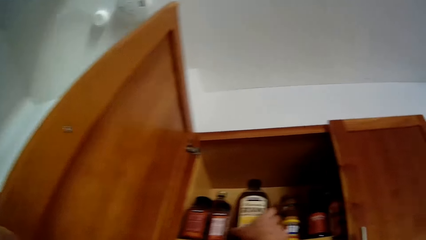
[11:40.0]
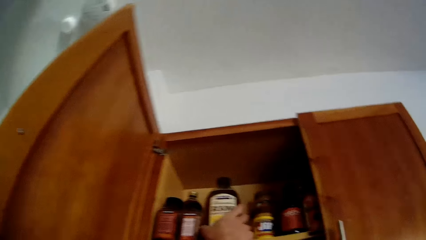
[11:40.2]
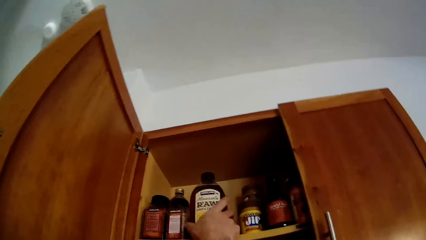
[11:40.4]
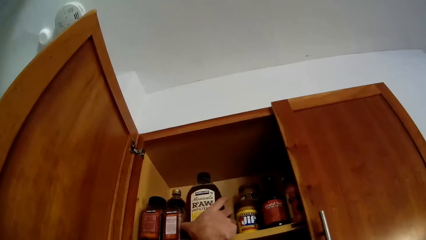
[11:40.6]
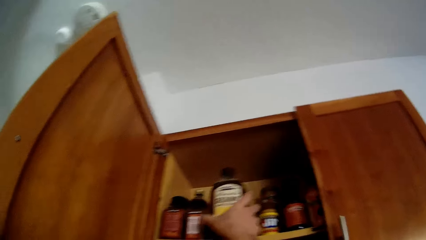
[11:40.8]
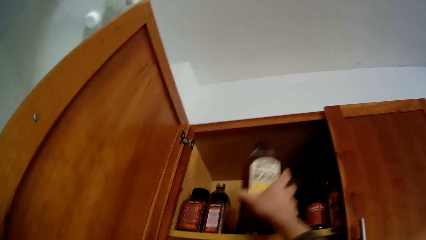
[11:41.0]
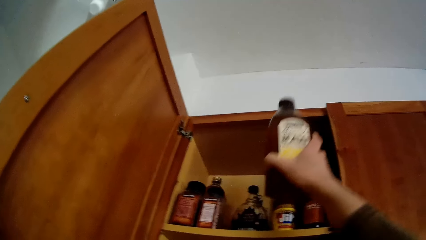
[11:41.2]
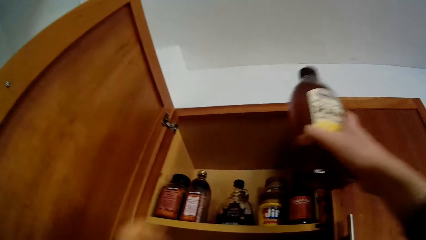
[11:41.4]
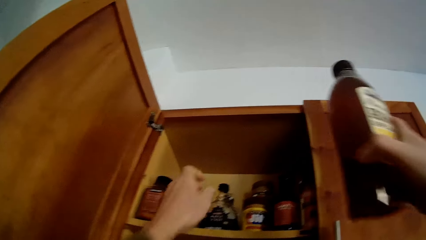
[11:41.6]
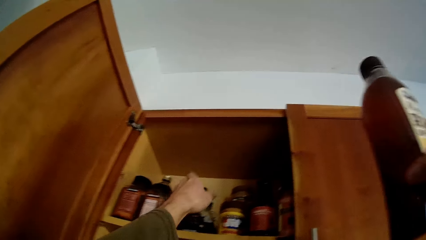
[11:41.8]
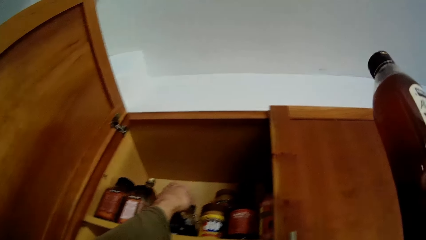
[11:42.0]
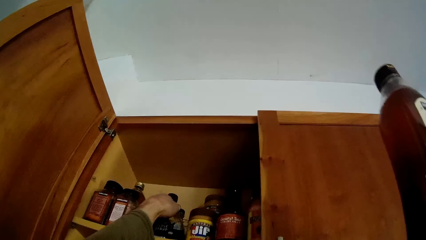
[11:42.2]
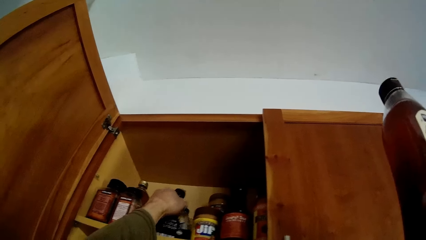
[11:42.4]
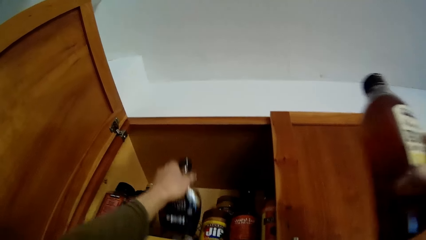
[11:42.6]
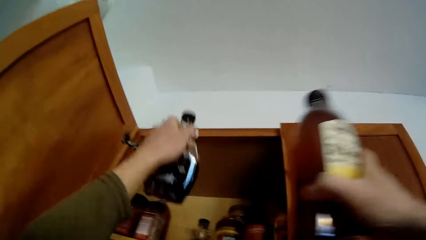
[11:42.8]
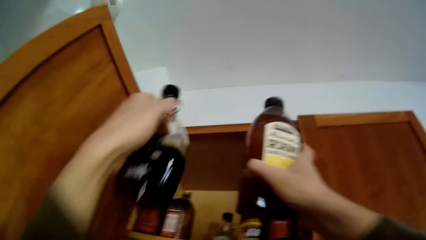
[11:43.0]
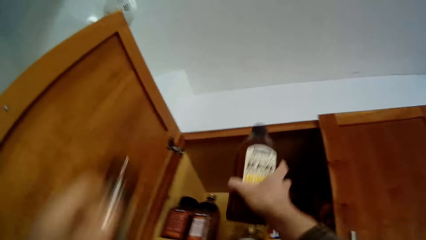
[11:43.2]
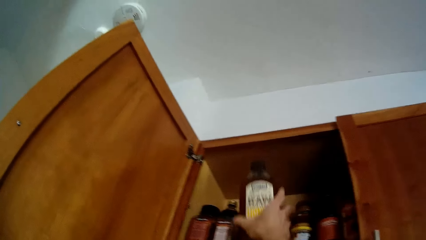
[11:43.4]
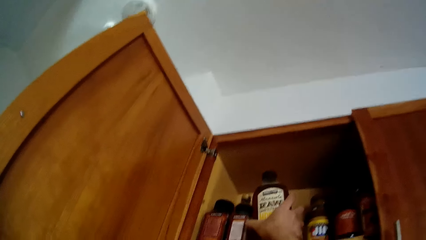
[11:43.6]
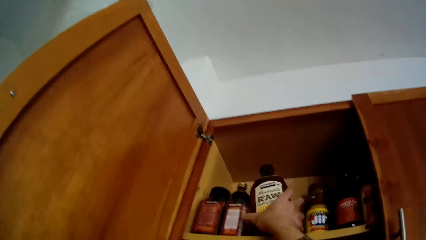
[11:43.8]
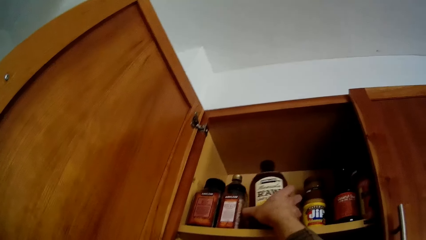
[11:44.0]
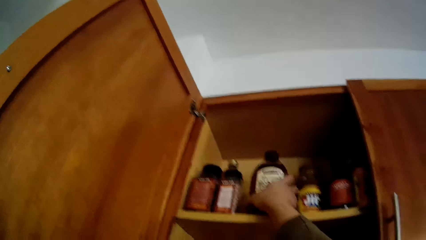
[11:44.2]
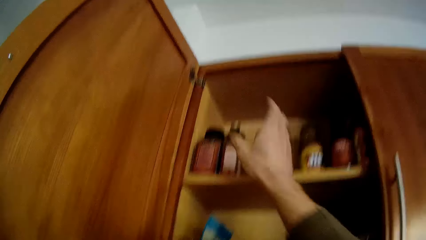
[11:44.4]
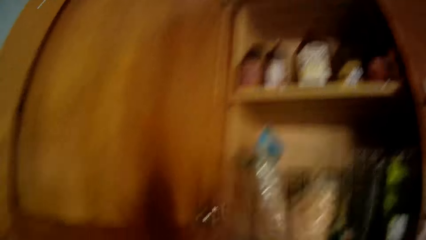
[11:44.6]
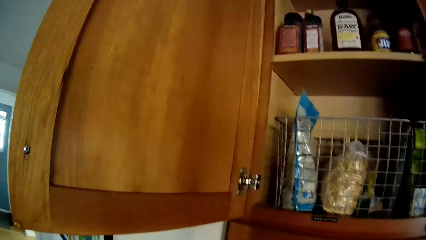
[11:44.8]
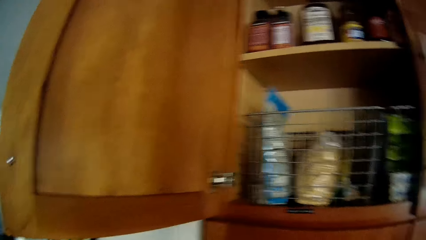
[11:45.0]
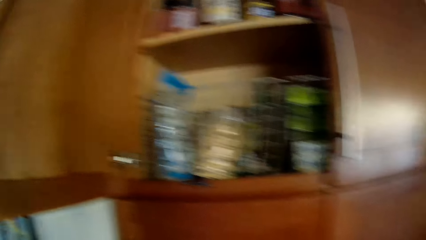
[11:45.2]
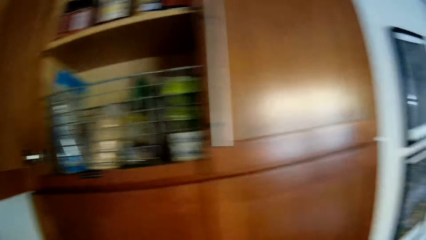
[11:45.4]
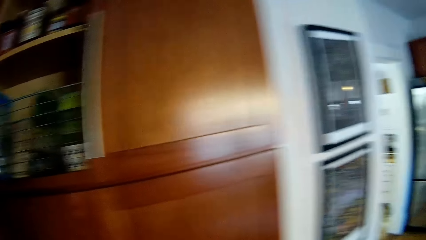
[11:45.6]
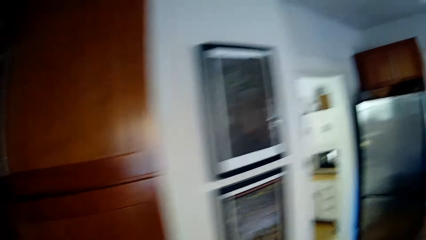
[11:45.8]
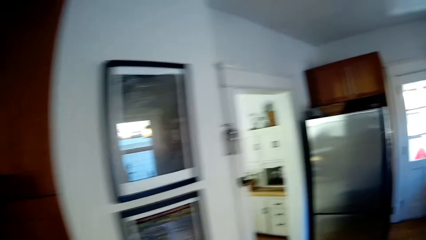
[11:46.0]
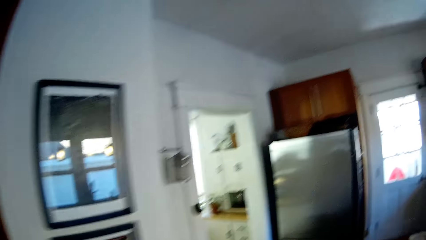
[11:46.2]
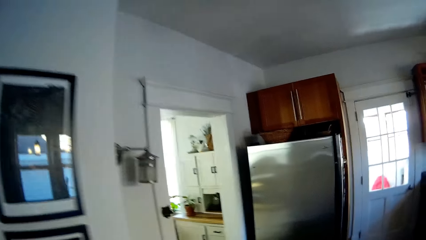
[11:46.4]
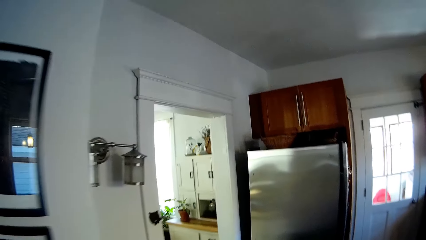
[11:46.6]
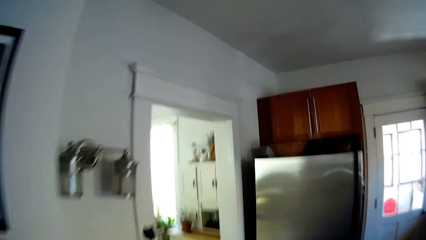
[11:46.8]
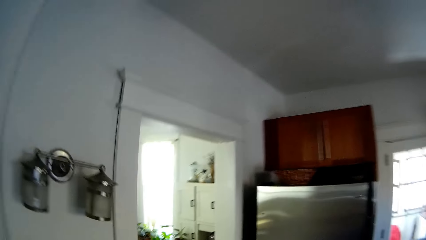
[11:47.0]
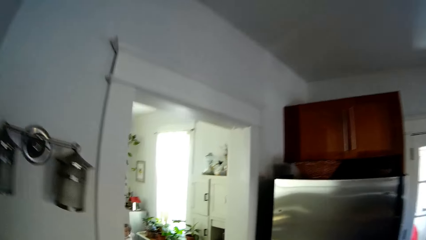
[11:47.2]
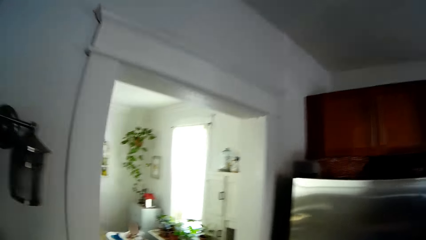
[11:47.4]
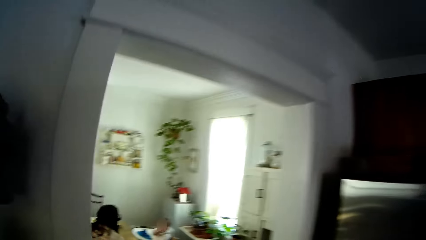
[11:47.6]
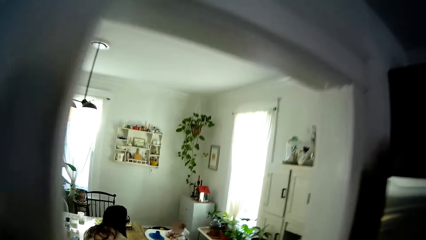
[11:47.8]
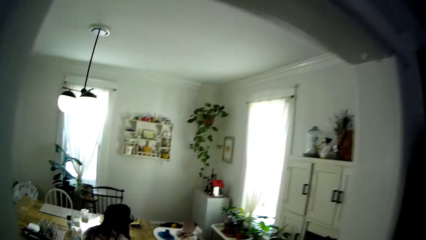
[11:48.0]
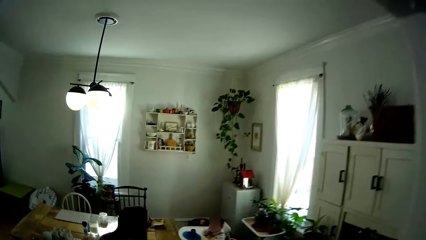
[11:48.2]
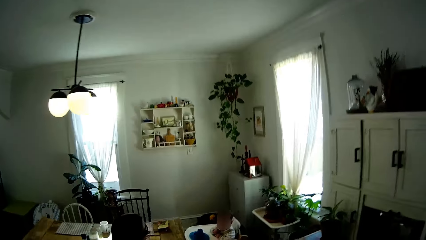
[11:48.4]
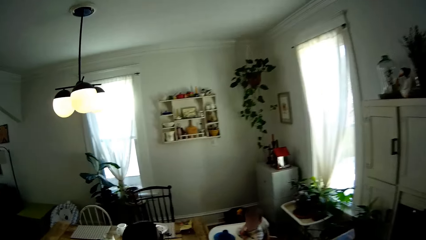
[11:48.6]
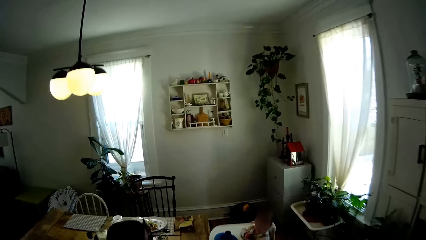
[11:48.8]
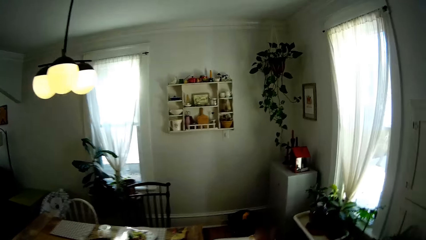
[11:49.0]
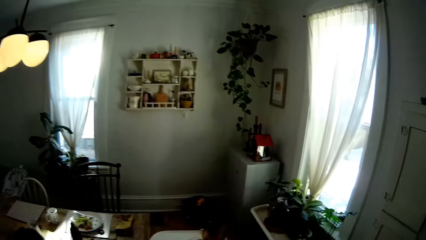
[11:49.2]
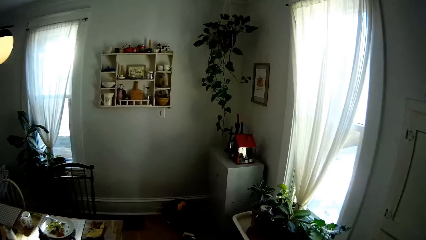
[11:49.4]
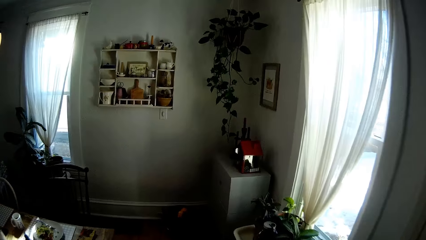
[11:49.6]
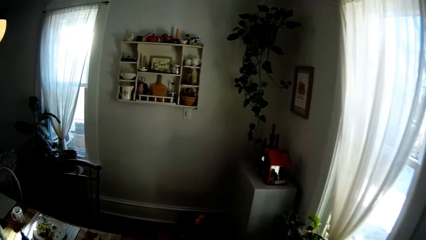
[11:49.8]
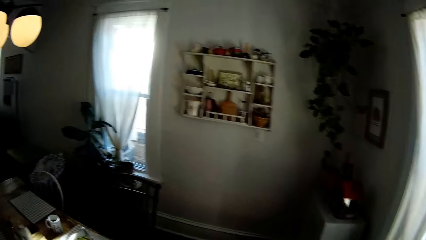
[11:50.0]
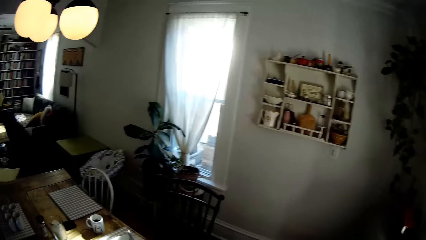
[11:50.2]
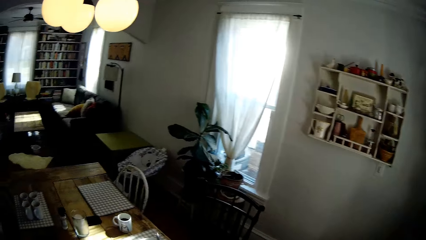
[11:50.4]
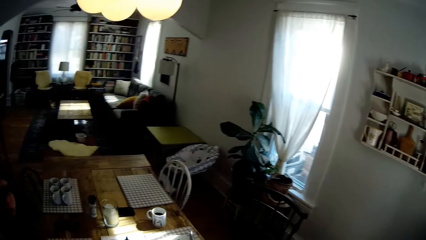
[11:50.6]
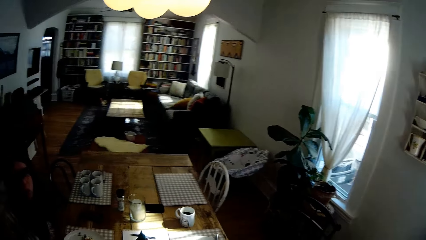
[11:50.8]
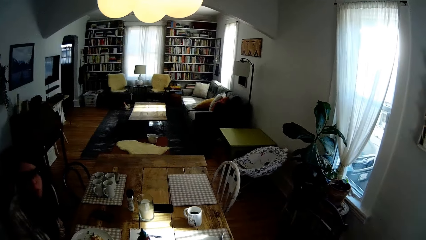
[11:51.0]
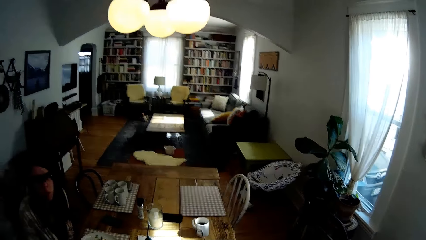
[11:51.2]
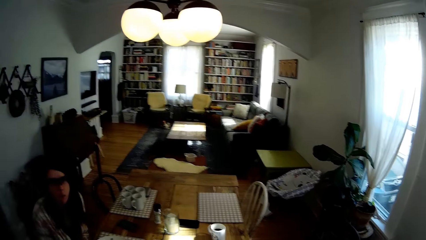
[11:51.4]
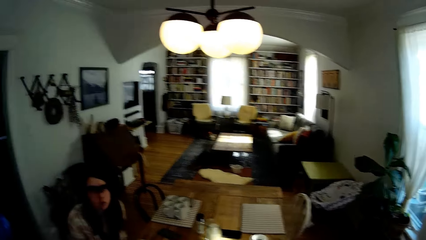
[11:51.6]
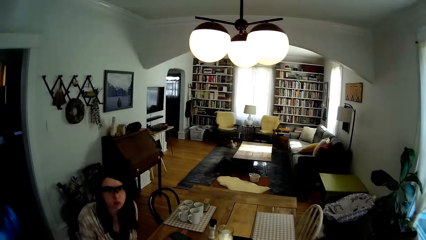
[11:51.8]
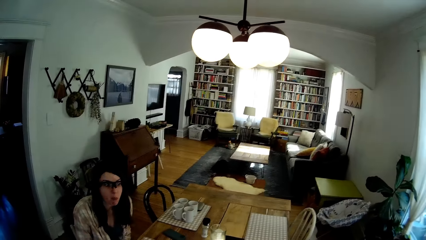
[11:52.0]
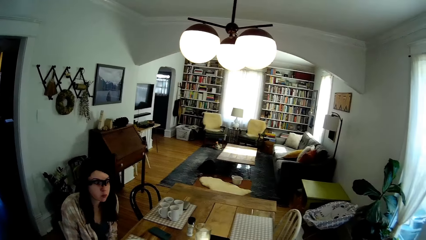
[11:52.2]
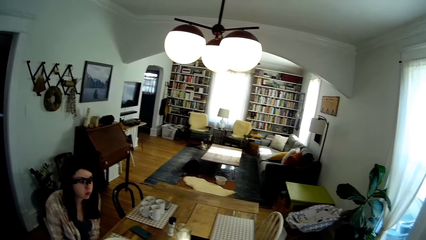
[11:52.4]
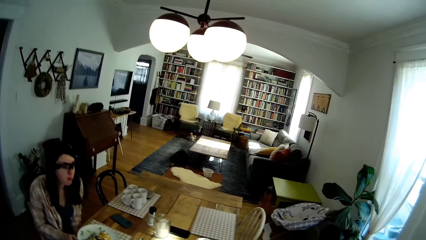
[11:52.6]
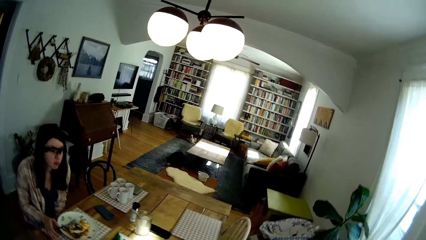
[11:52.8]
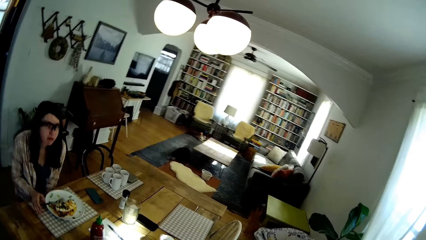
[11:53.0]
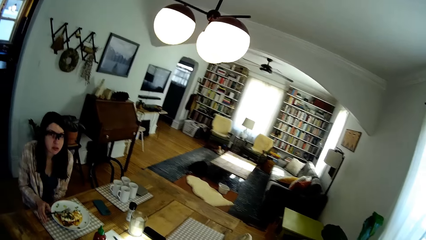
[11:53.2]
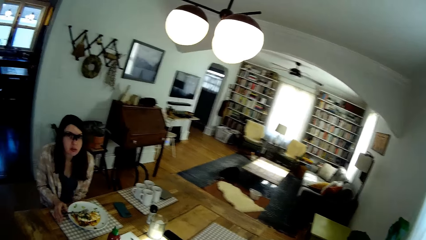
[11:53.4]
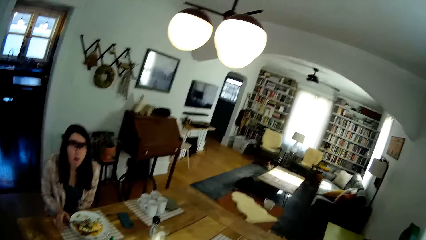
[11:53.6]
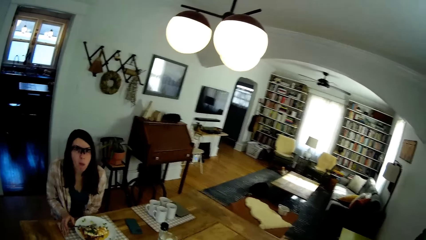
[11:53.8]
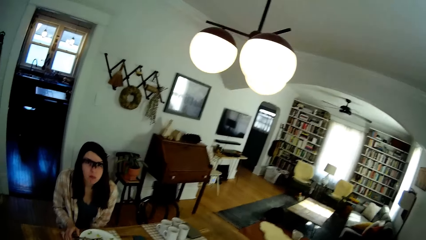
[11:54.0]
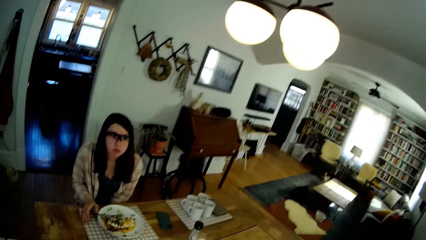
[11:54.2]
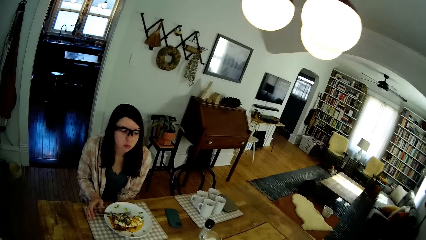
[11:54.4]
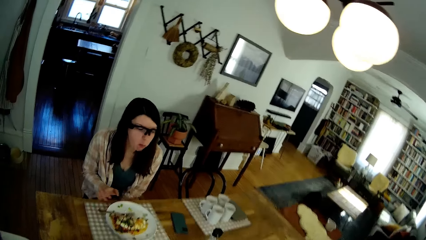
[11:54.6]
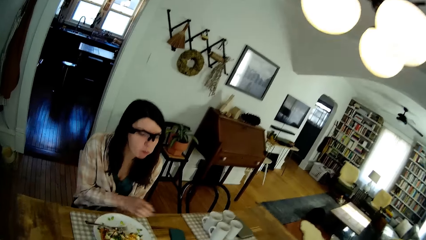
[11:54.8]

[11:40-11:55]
The camera wearer takes a bottle of ketchup from the cupboard with his right hand. He takes a bottle of syrup from the cupboard with his left hand. He keeps the bottle of ketchup into the cupboard with his right hand. He walks from the kitchen to the dining table and converses with the woman.
